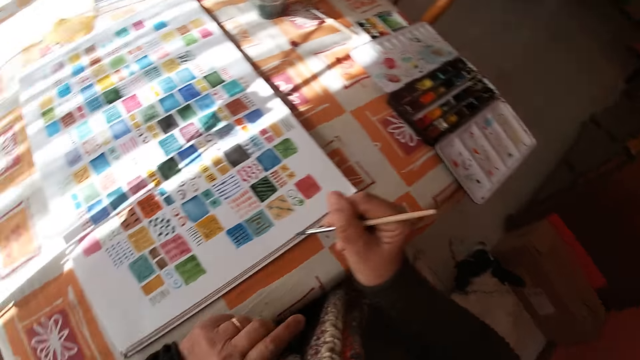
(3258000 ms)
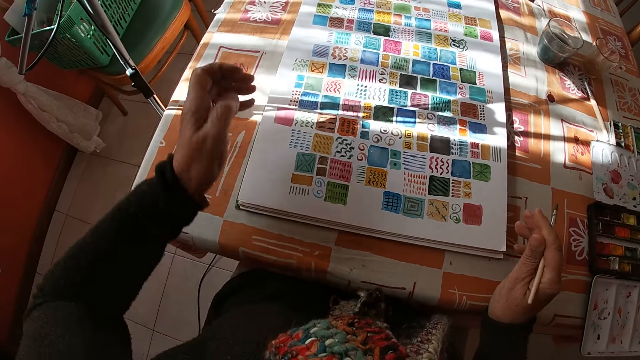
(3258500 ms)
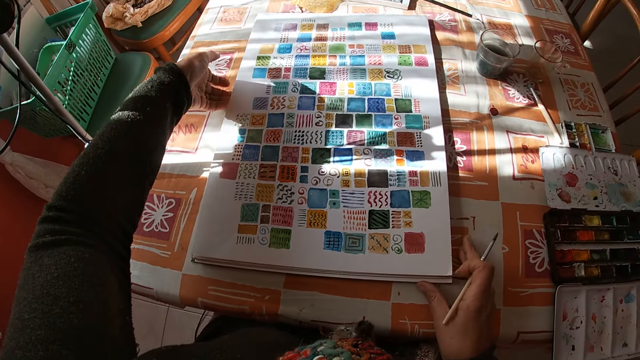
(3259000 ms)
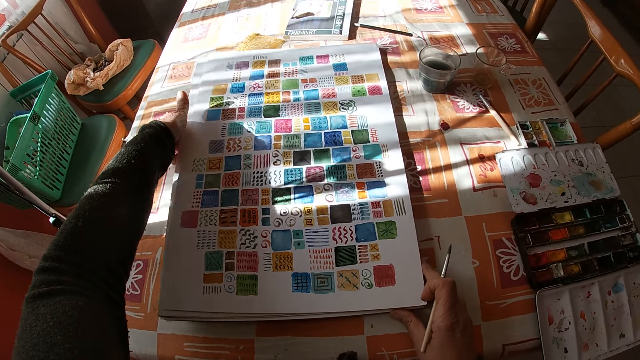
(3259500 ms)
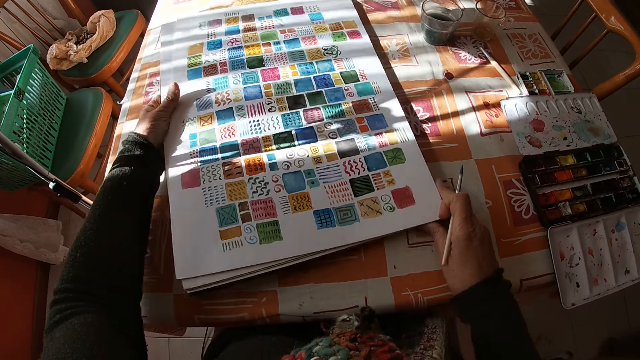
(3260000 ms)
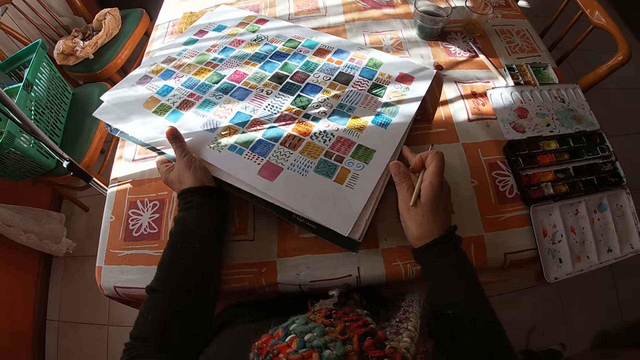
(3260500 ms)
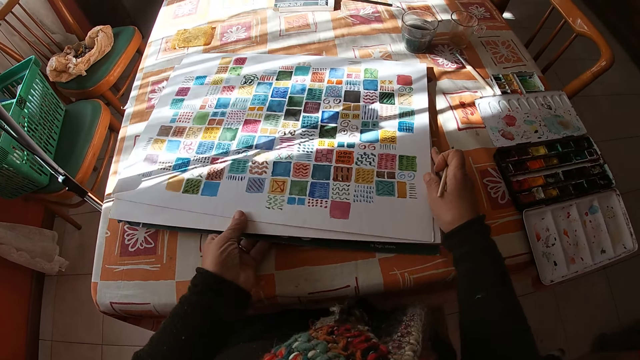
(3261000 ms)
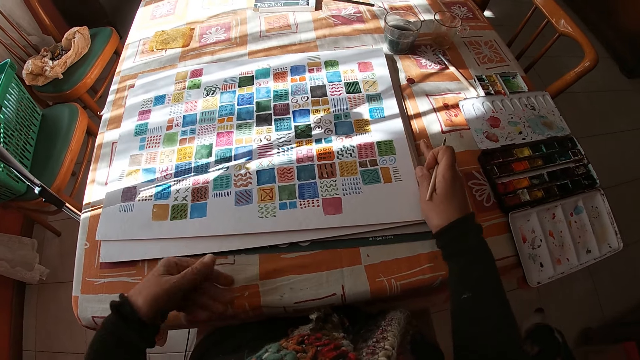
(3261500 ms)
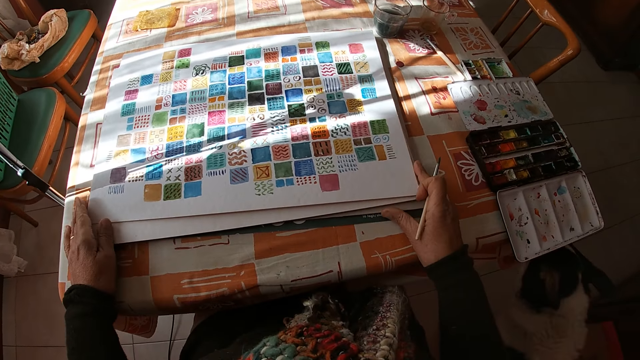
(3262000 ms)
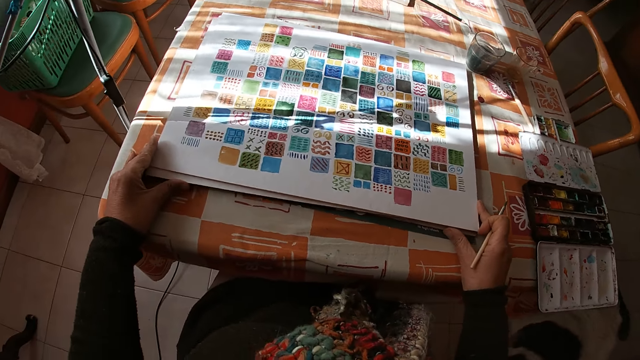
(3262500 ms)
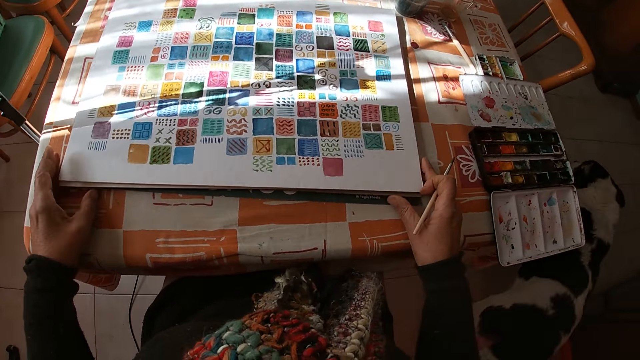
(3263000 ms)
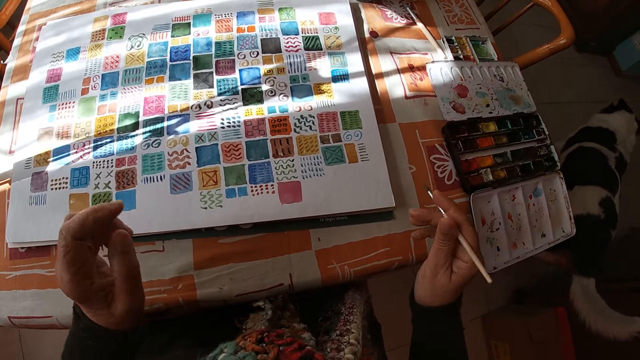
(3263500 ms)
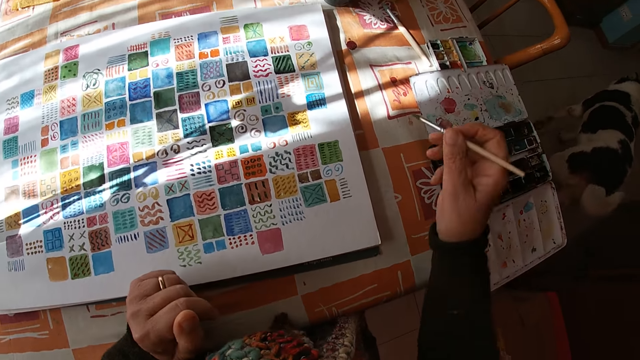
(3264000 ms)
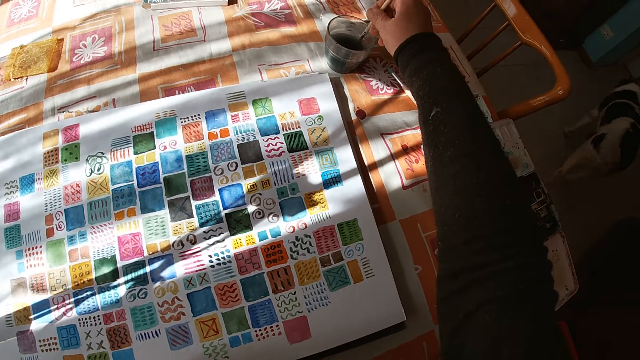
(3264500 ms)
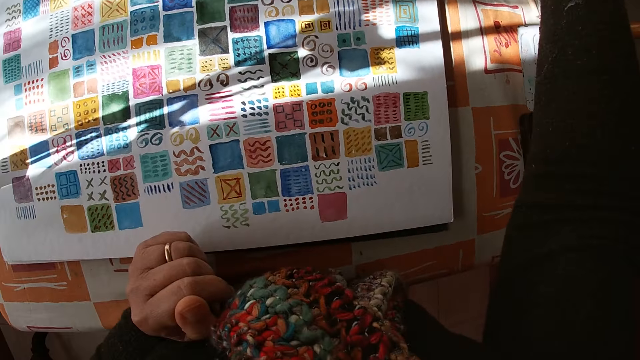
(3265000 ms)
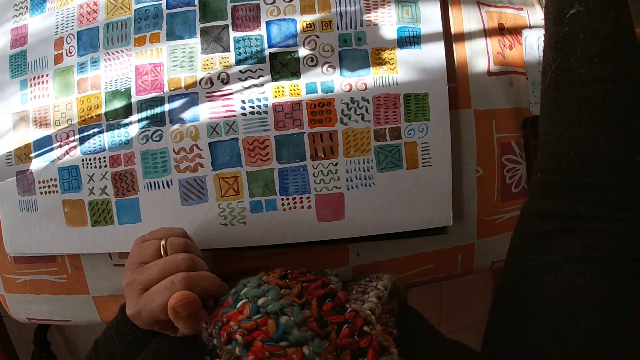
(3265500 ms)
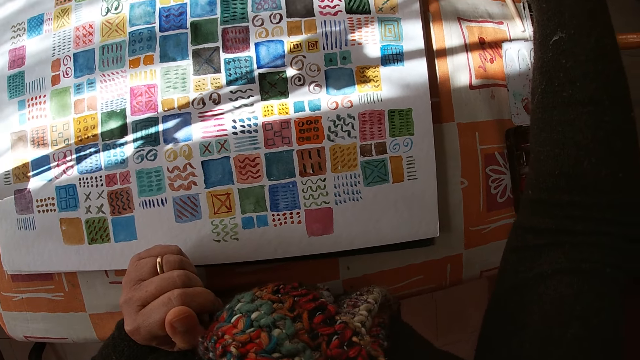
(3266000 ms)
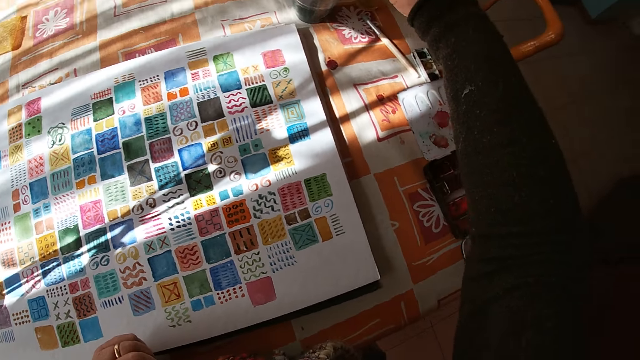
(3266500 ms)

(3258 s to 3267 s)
The camera wearer adjusts the canvas pad on the table with both hands. She holds the drawing, turns the drawing, and holds the drawing. A dog moves away from the table in the room. The camera wearer places her left hand on the table. She holds the paint brush. She rinses the paint brush in a bowl of water on the table with her right hand.

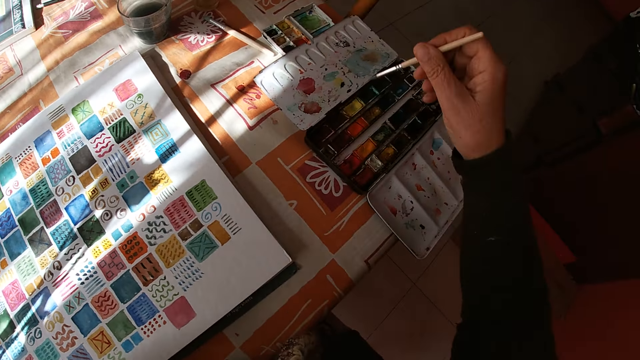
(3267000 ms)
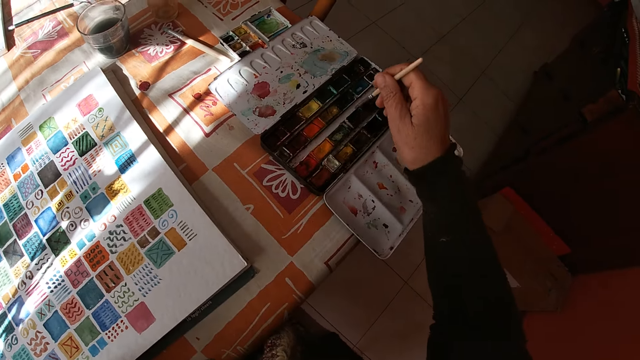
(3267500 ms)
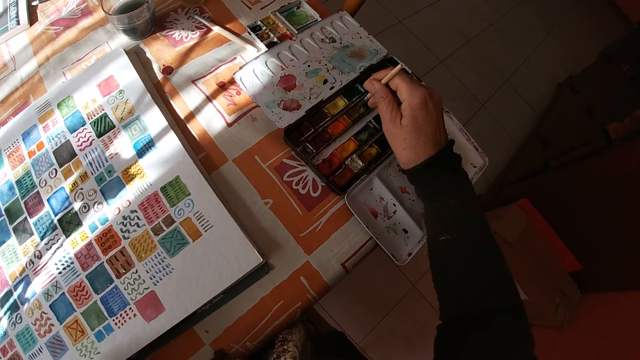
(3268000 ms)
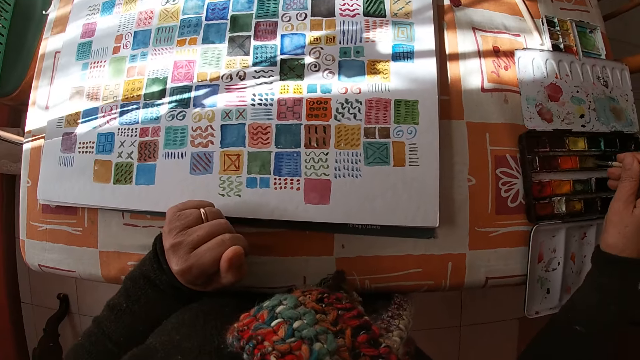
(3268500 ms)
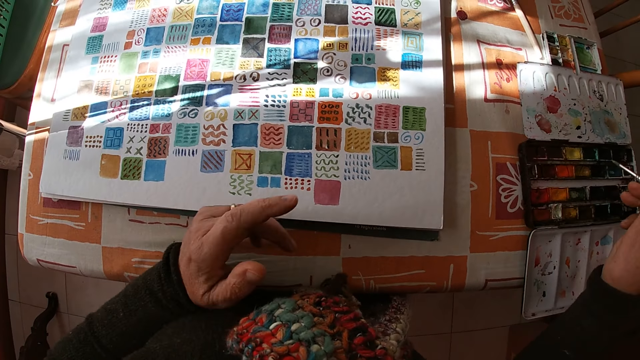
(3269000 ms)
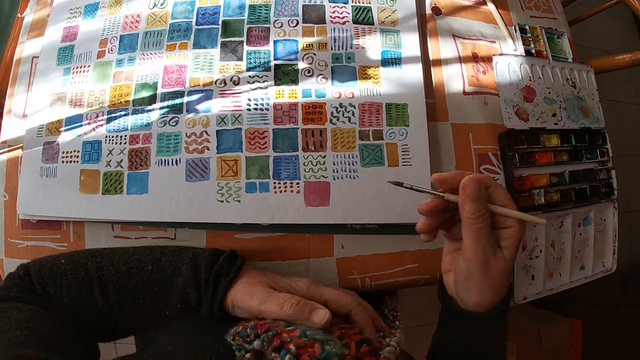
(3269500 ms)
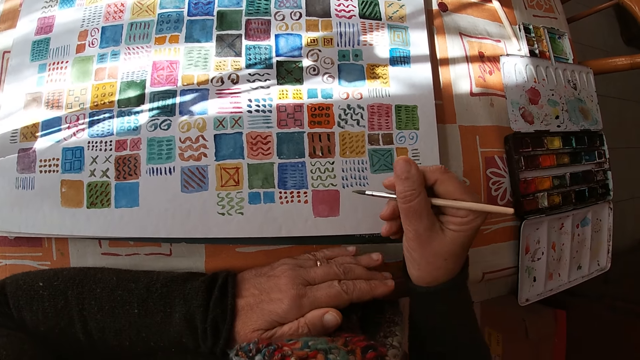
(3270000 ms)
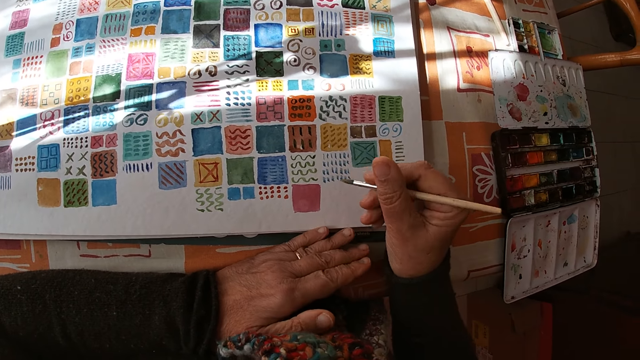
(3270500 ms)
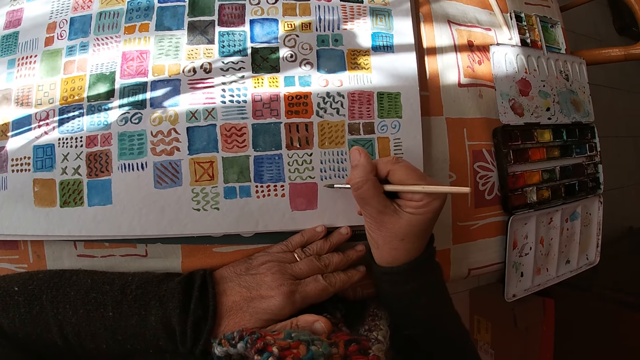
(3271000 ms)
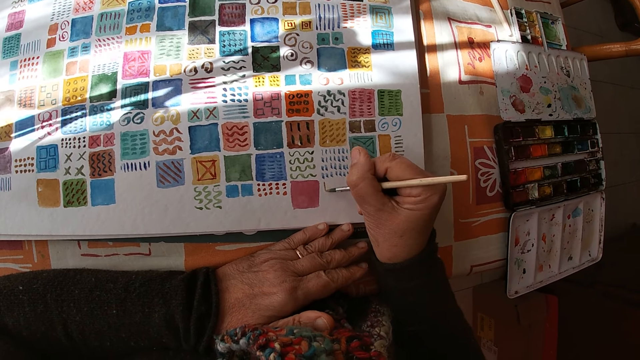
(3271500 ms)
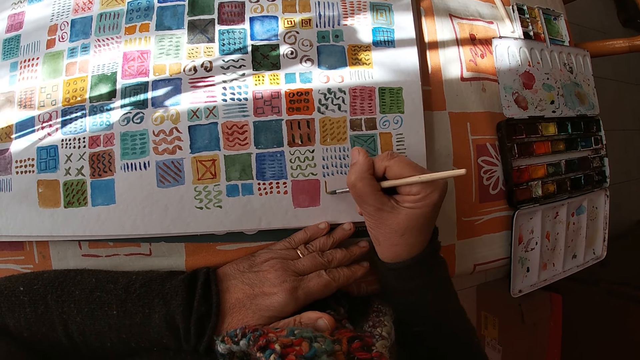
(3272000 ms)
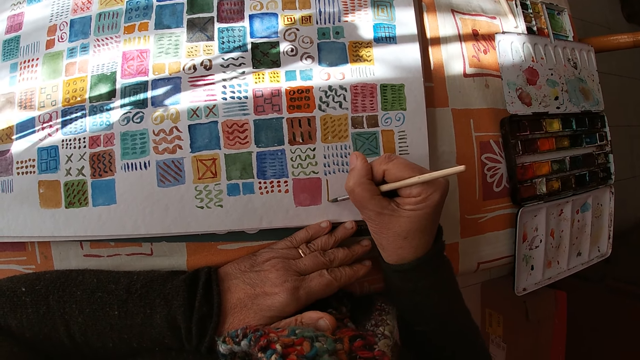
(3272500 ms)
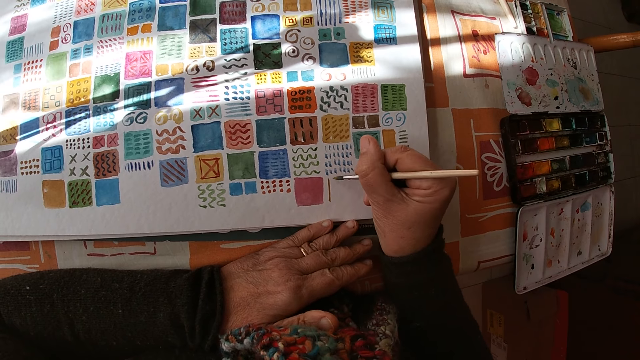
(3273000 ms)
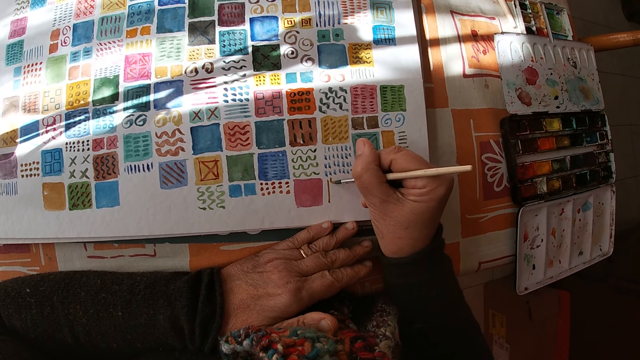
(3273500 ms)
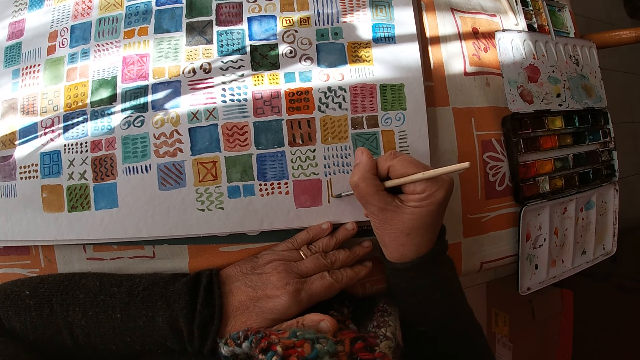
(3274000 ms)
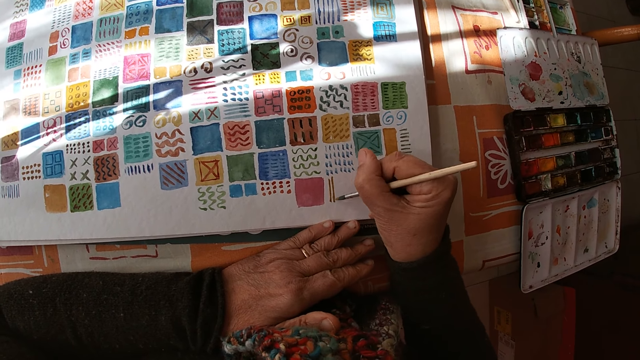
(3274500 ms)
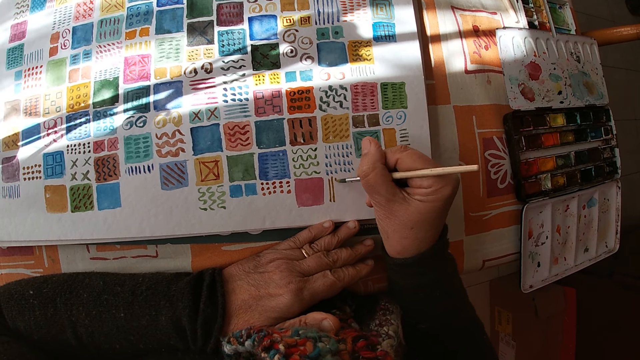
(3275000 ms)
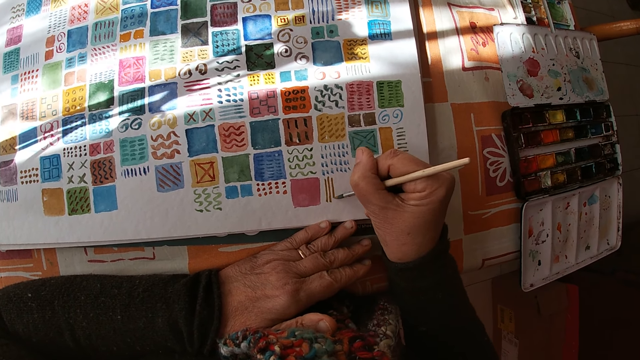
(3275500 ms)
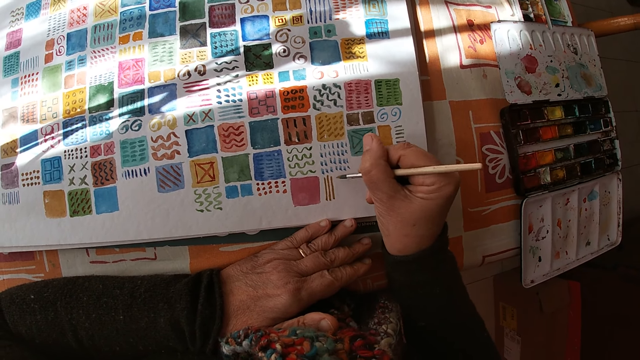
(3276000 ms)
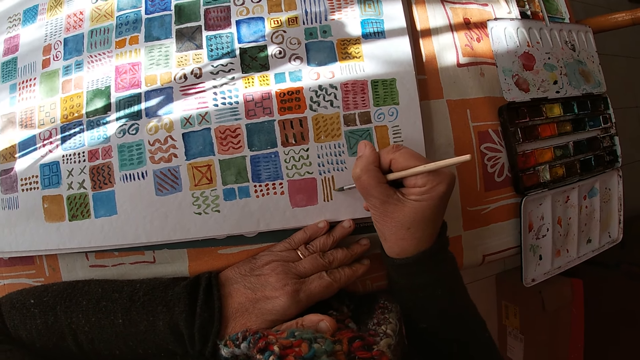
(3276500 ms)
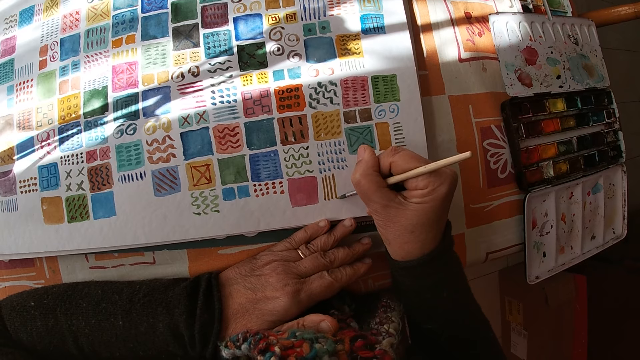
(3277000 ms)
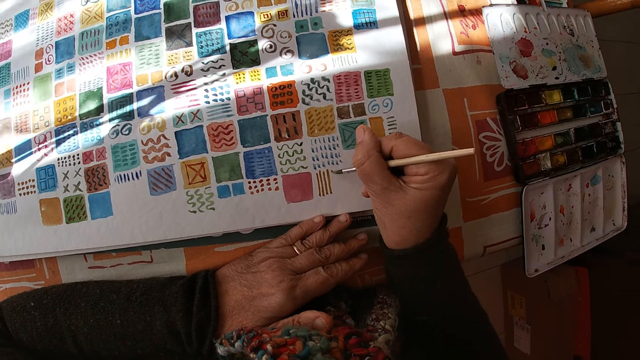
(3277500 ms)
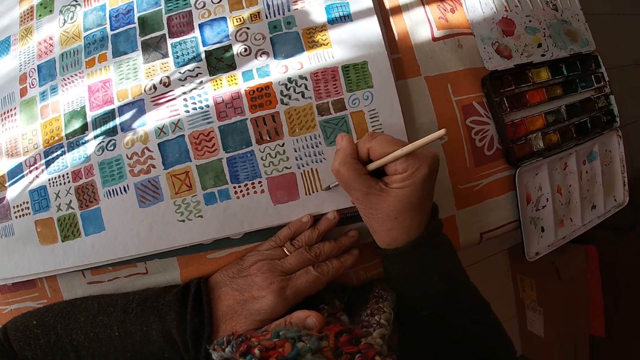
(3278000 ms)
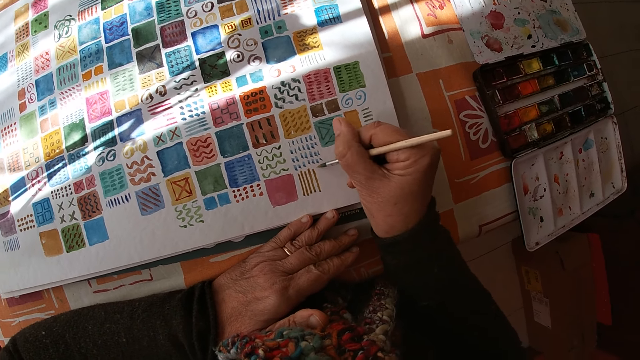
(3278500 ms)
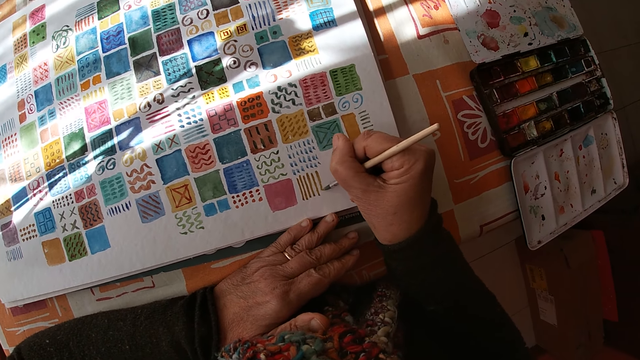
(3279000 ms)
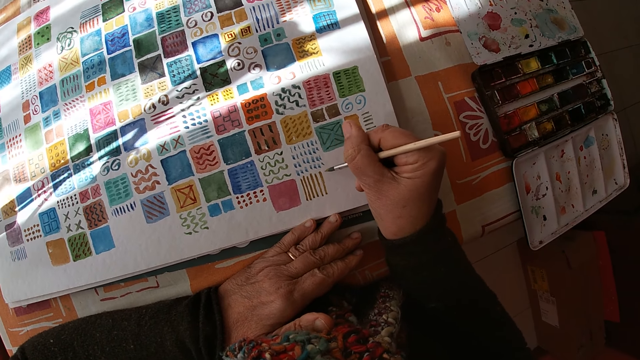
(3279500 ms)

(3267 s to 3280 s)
The camera wearer dips the paint brush into the color palette on the table with her right hand. She places her left hand on the canvas pad on the table. She paints on the canvas pad on the table with the paint brush in her right hand.
